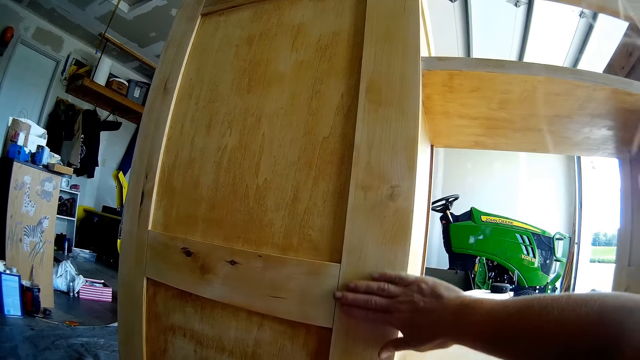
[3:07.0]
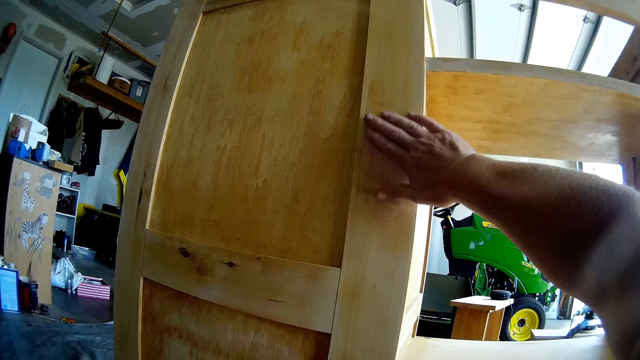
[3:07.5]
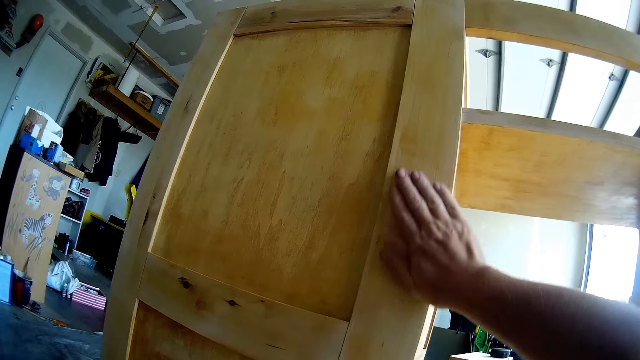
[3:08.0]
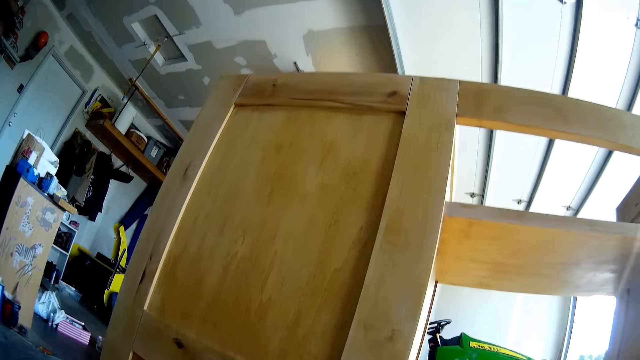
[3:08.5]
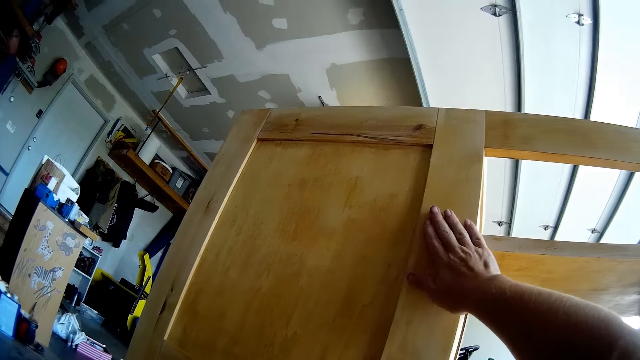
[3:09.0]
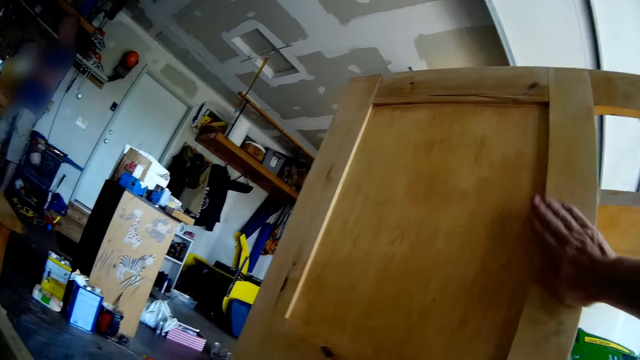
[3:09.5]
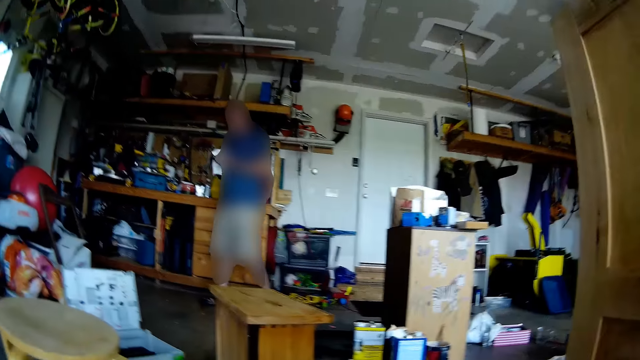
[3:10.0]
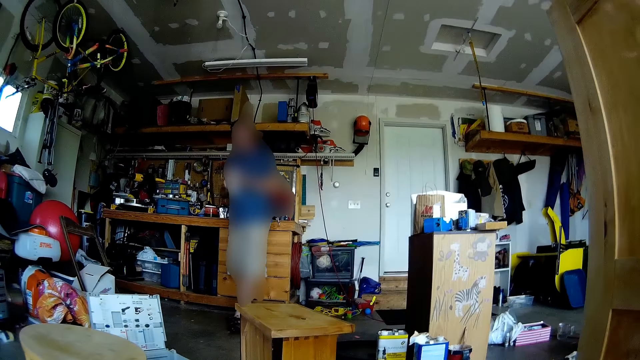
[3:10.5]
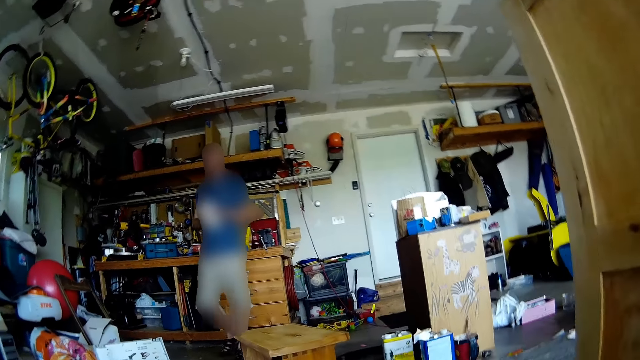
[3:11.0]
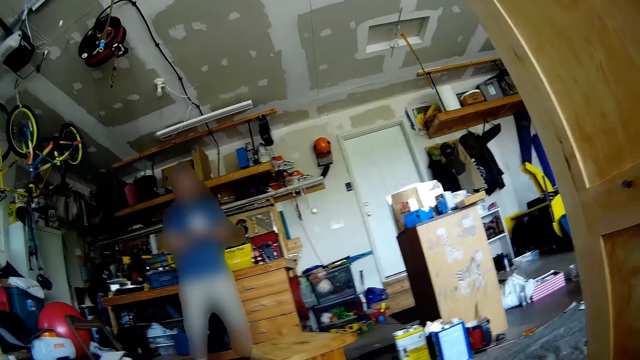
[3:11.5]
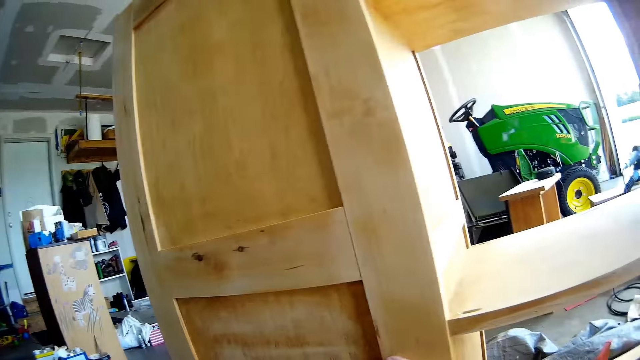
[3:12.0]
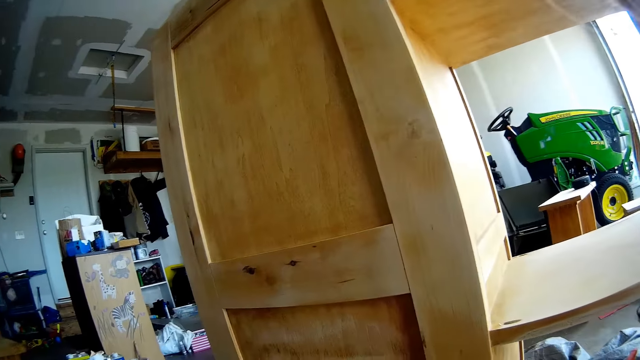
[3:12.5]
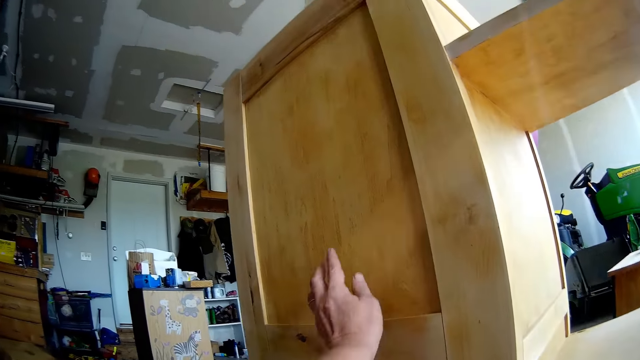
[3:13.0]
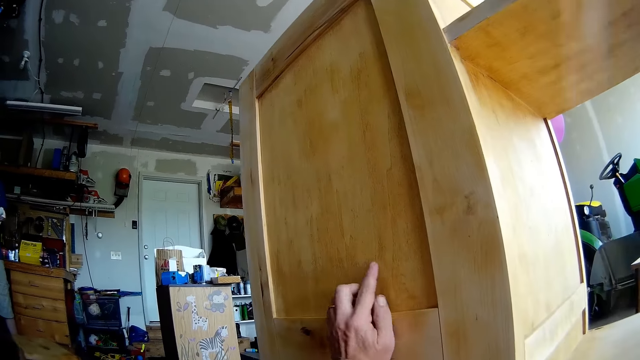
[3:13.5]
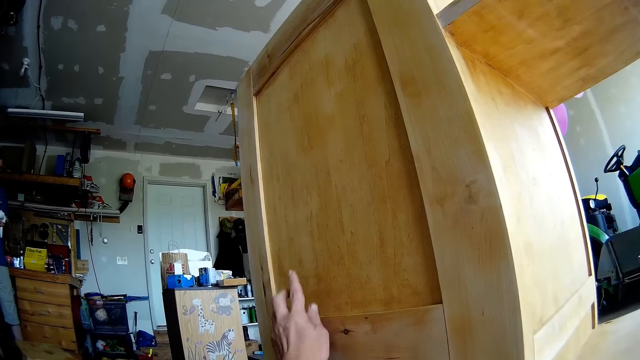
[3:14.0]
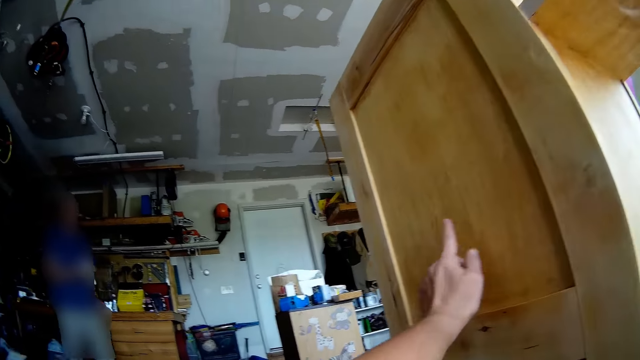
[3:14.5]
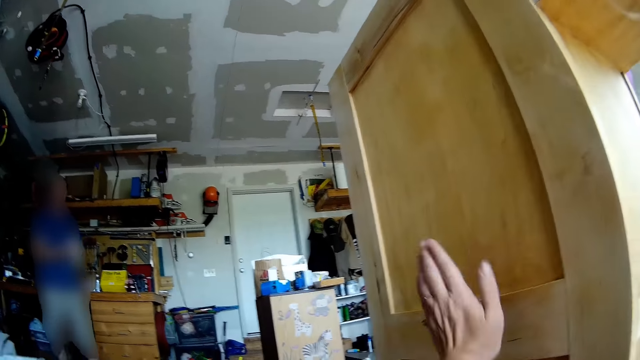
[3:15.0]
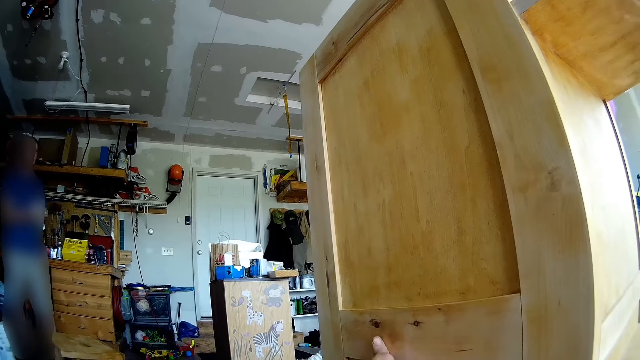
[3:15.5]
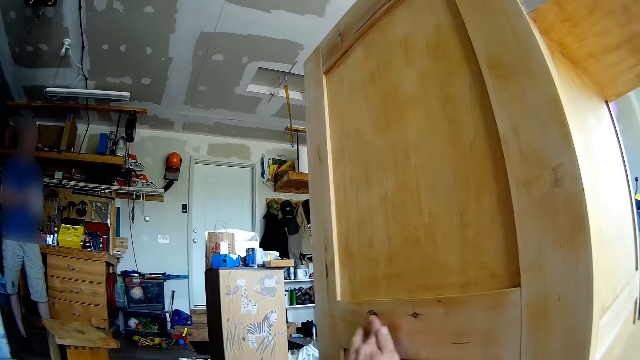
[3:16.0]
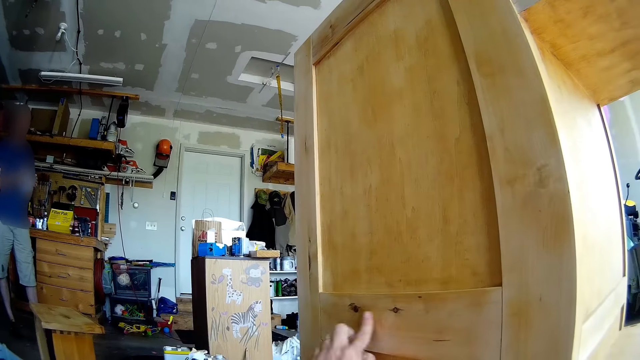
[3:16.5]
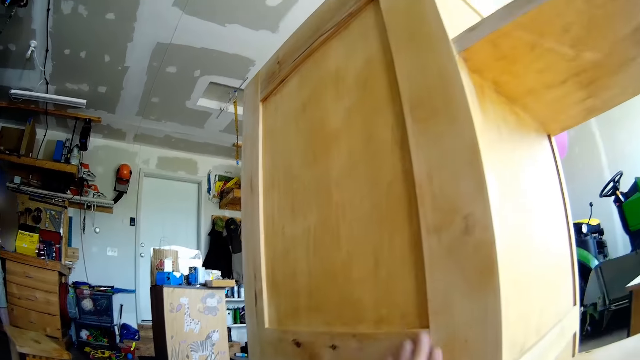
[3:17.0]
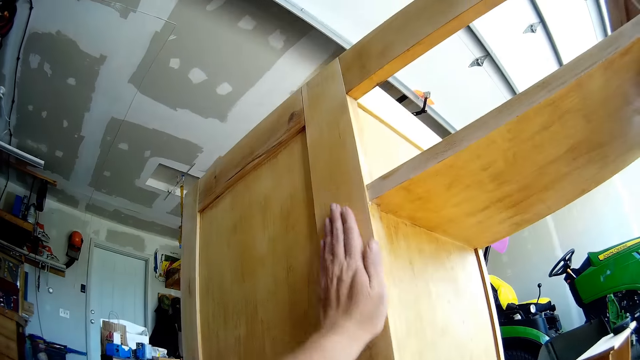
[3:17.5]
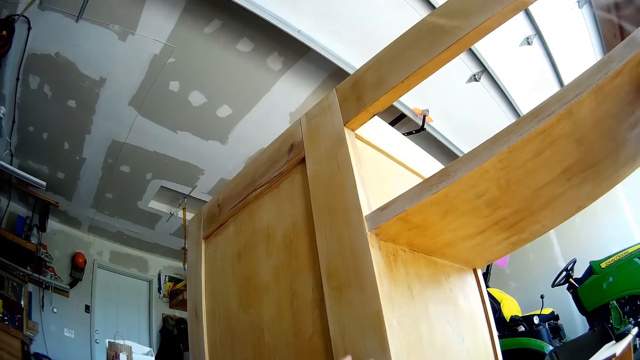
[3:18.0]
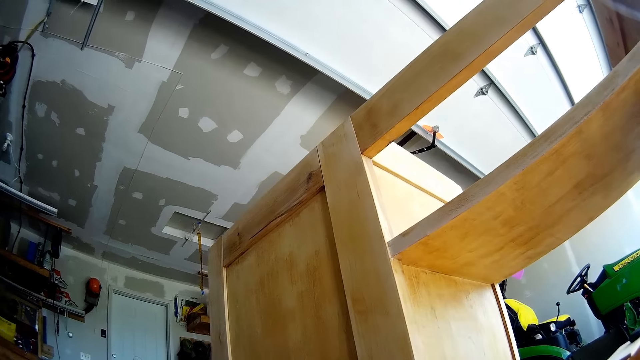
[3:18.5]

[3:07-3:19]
The camera wearer converses with a male. The male does something. The camera wearer converses with the male. She touches the chest of drawers. She converses with the male. She points at the wooden cabinet with her left hand.

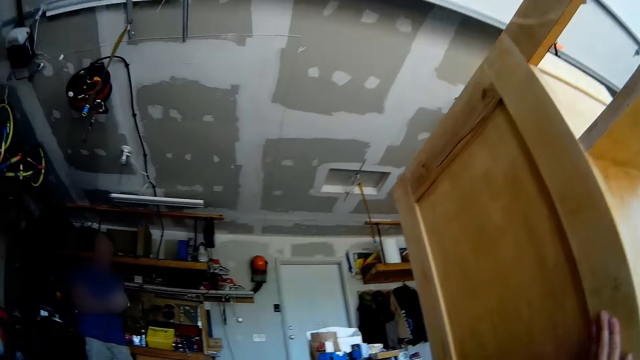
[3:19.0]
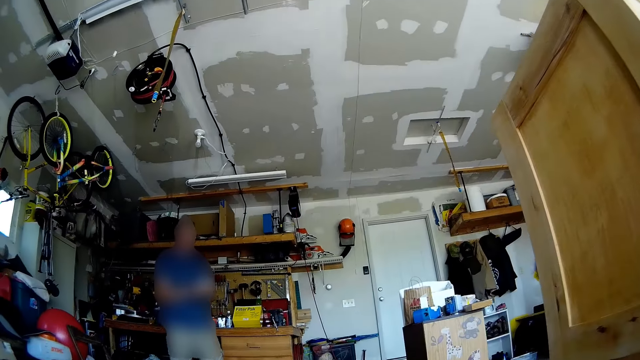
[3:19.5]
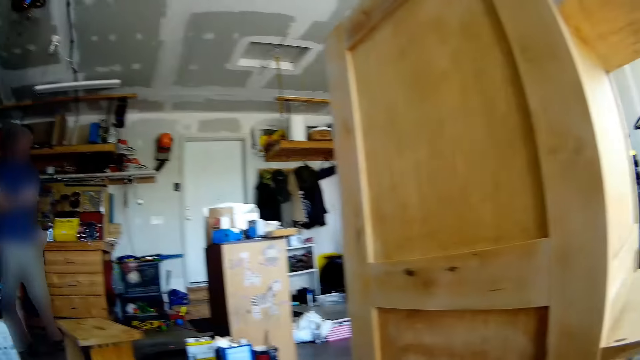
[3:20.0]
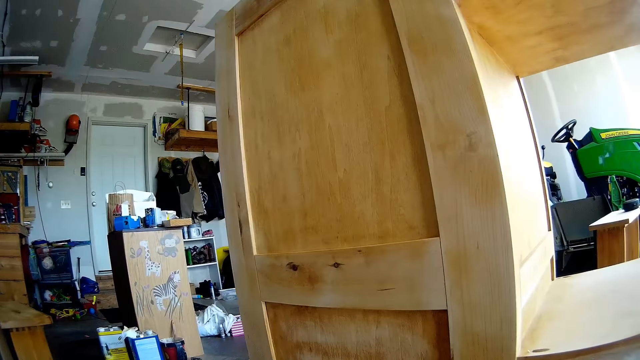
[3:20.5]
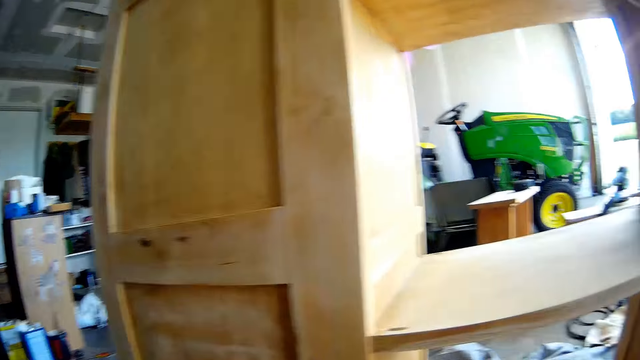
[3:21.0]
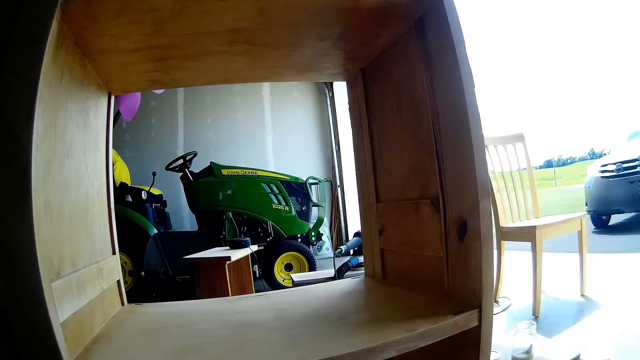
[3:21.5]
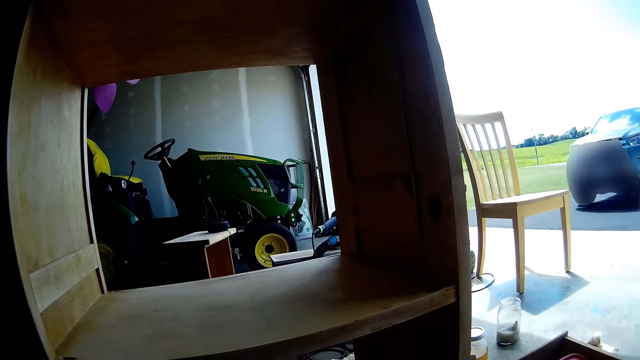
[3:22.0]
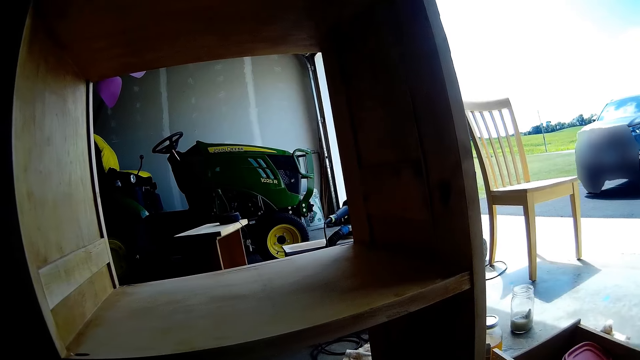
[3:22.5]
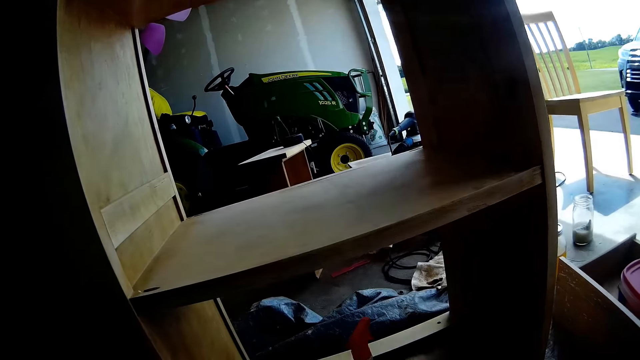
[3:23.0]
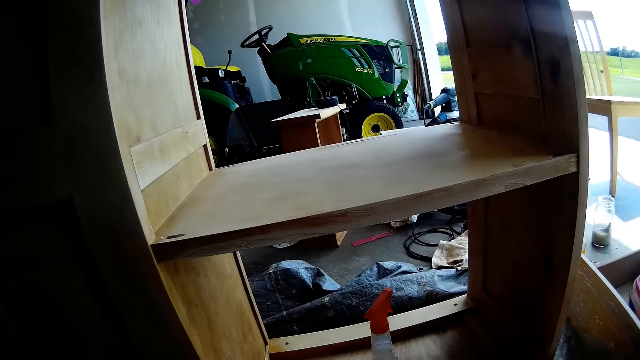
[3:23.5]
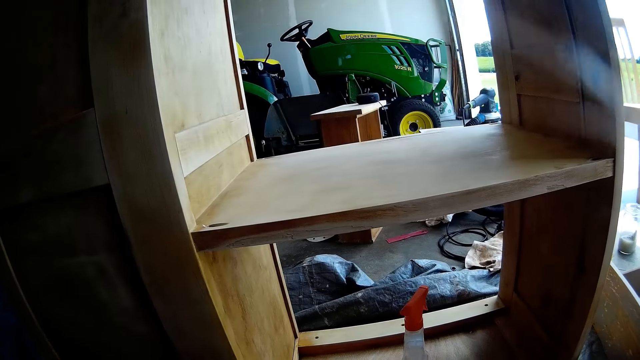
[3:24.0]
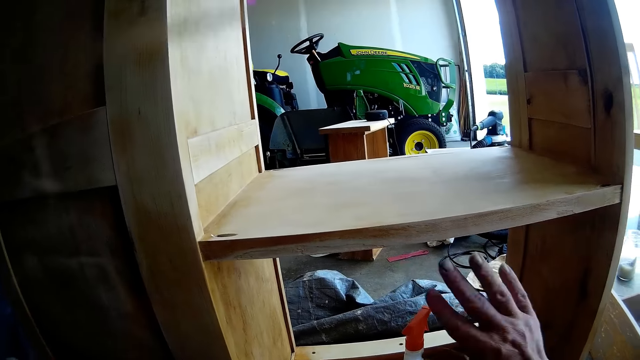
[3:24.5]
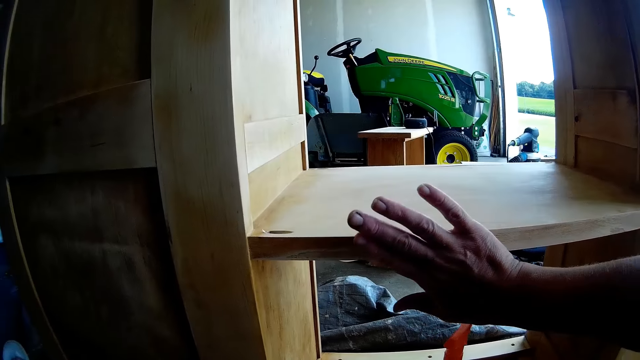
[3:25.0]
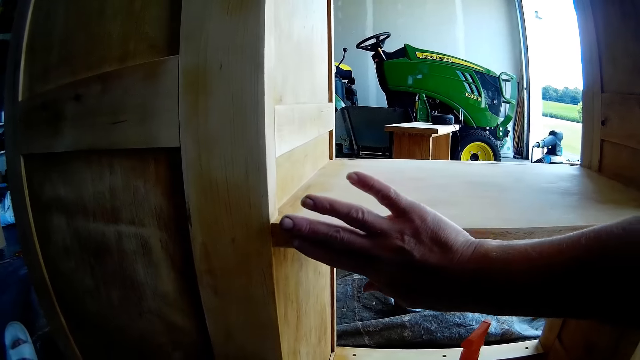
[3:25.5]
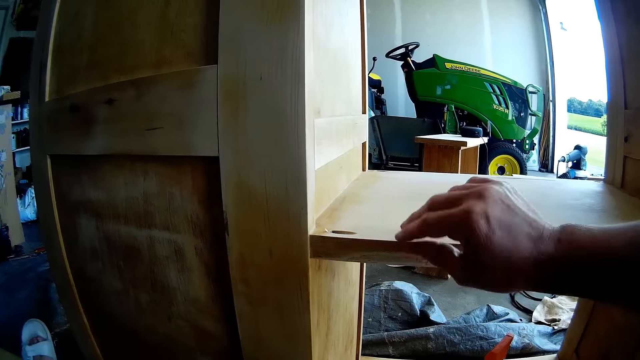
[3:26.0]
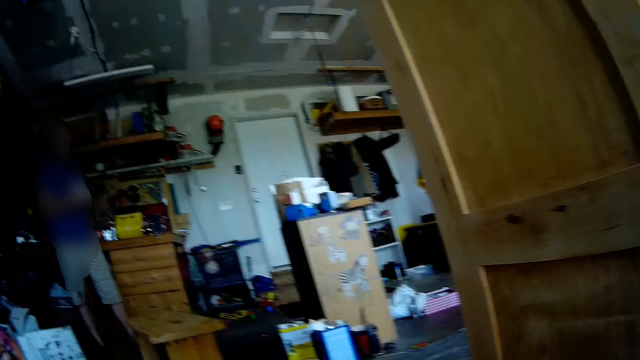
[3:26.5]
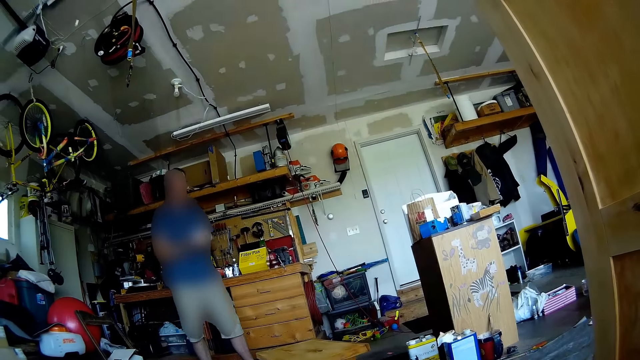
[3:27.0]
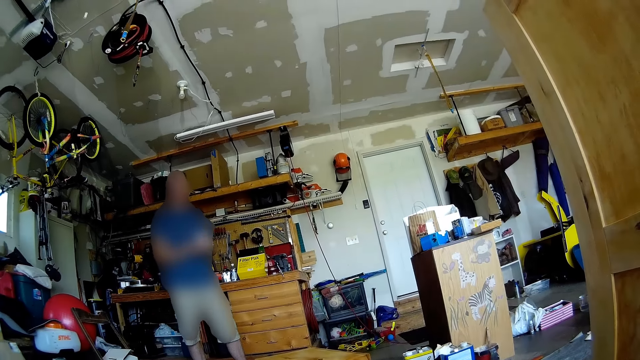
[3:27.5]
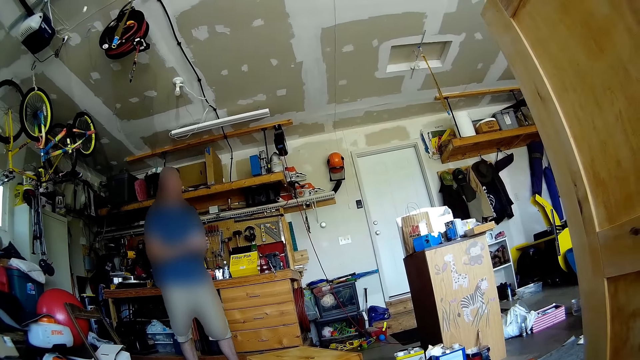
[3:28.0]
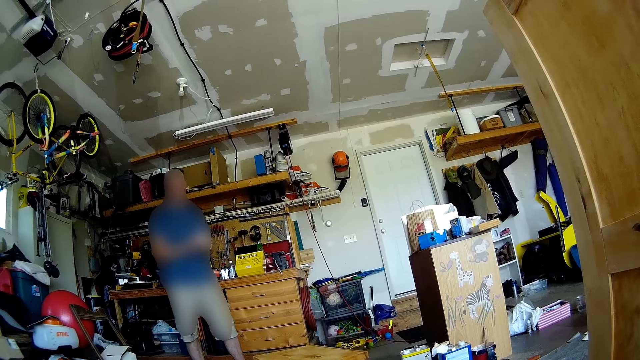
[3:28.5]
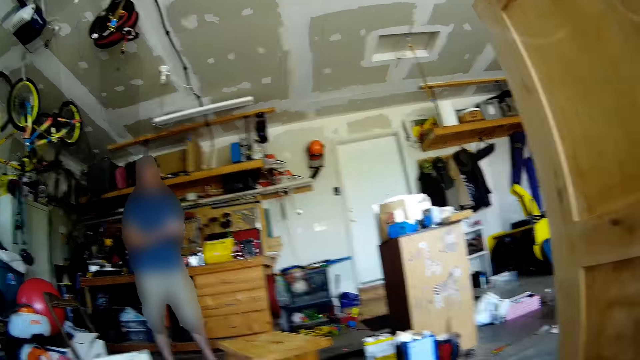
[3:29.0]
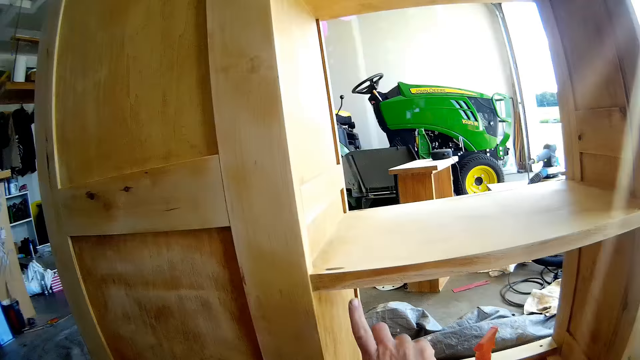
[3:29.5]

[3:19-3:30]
The camera wearer touches the chest of drawers. They talk with a man.
